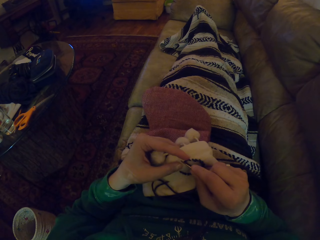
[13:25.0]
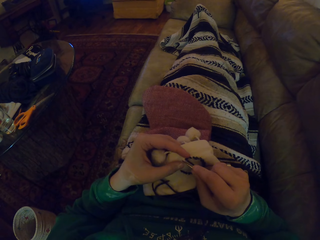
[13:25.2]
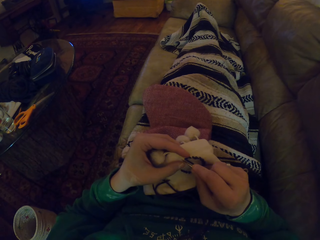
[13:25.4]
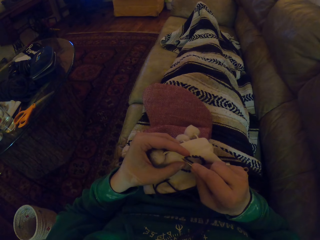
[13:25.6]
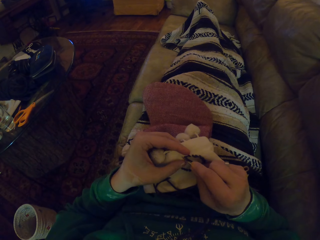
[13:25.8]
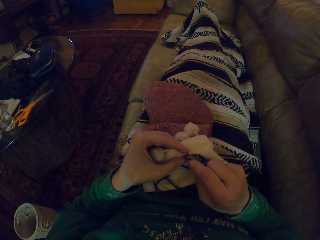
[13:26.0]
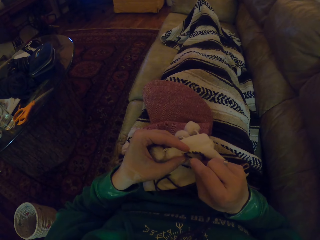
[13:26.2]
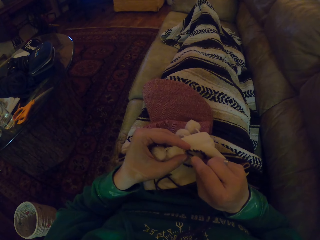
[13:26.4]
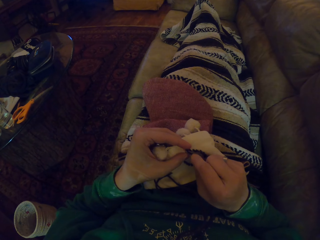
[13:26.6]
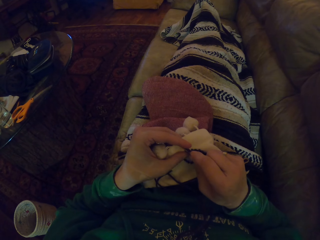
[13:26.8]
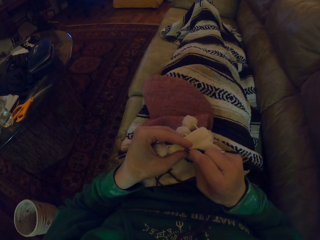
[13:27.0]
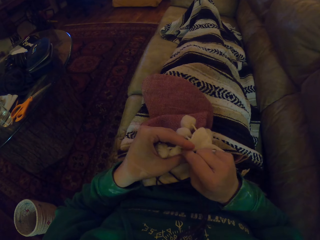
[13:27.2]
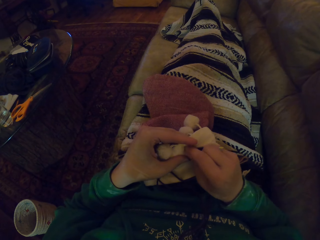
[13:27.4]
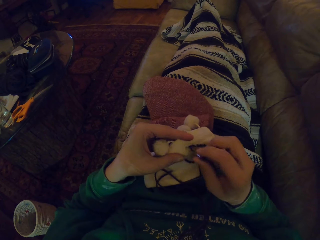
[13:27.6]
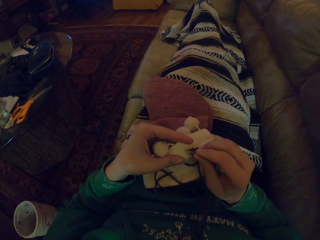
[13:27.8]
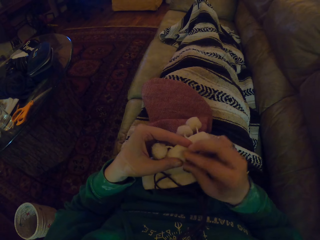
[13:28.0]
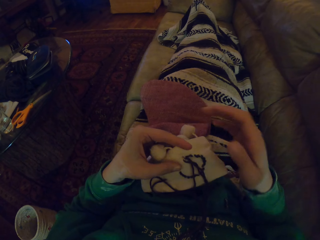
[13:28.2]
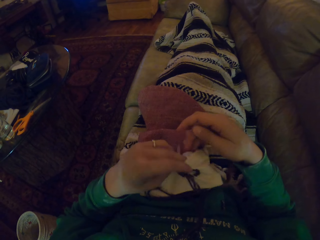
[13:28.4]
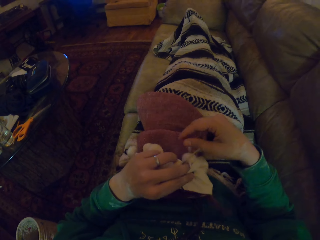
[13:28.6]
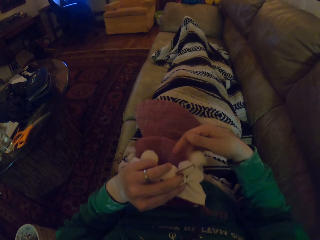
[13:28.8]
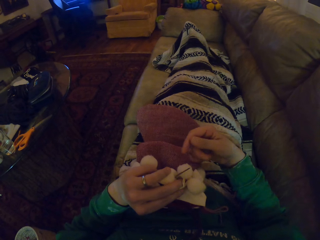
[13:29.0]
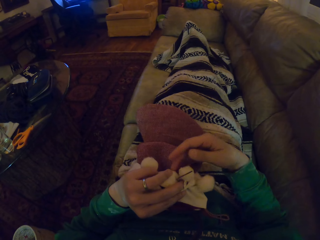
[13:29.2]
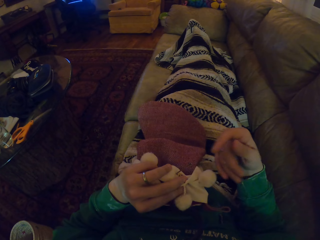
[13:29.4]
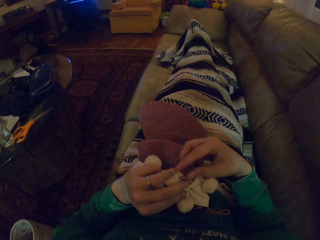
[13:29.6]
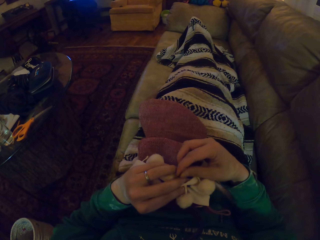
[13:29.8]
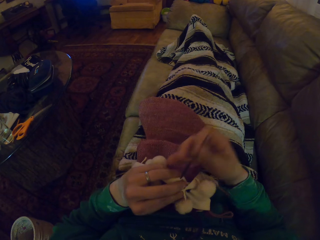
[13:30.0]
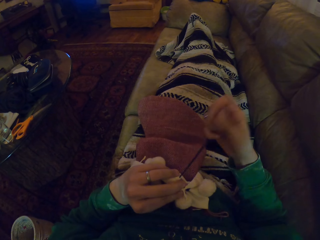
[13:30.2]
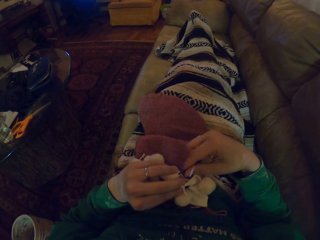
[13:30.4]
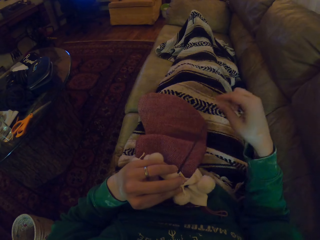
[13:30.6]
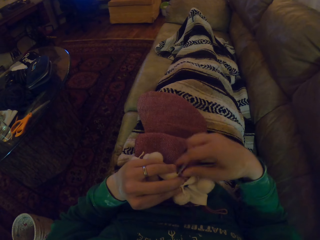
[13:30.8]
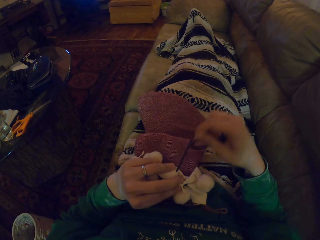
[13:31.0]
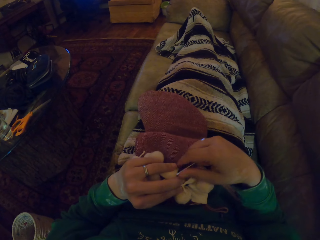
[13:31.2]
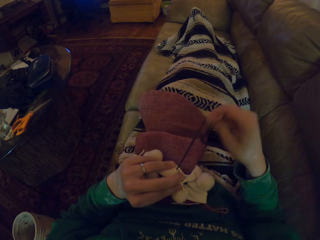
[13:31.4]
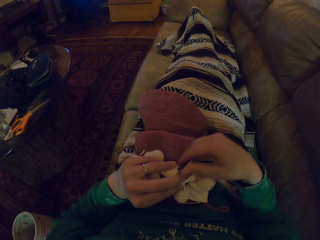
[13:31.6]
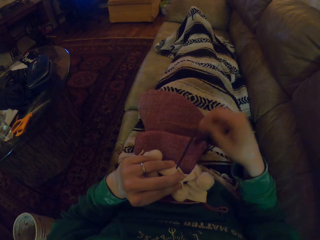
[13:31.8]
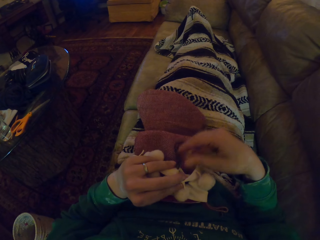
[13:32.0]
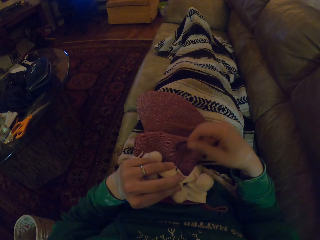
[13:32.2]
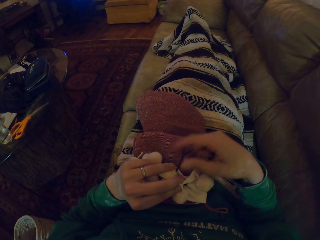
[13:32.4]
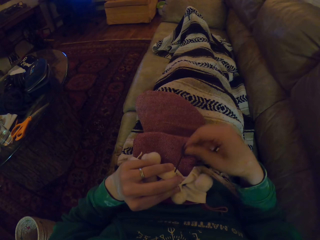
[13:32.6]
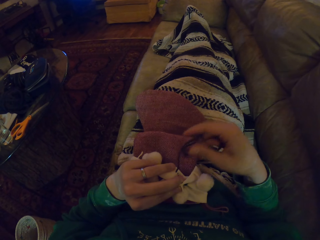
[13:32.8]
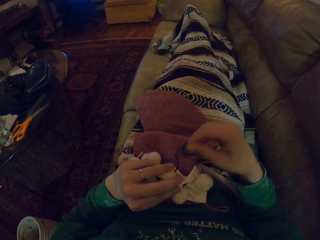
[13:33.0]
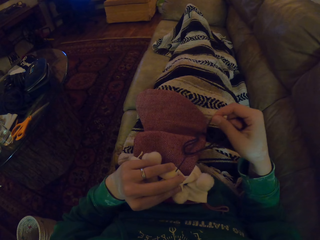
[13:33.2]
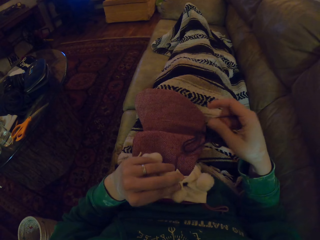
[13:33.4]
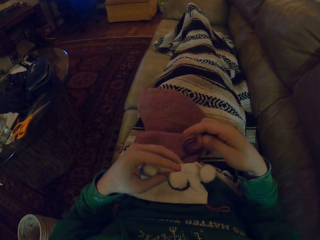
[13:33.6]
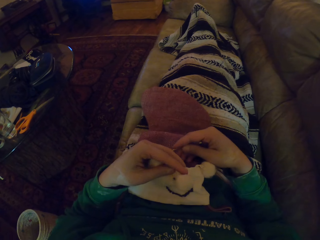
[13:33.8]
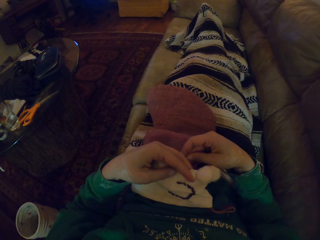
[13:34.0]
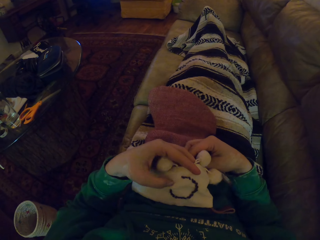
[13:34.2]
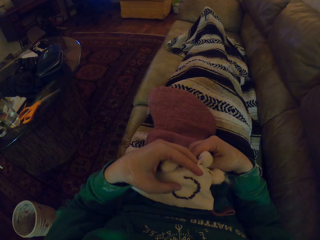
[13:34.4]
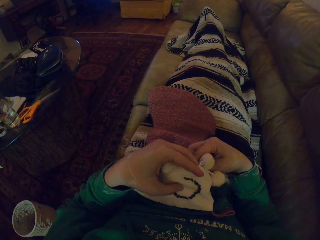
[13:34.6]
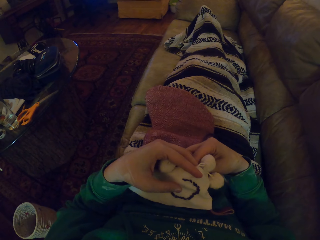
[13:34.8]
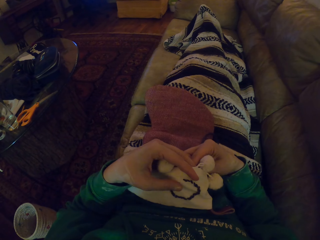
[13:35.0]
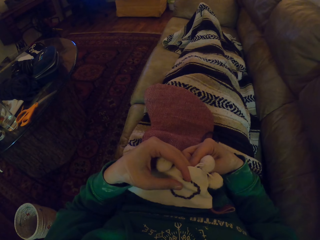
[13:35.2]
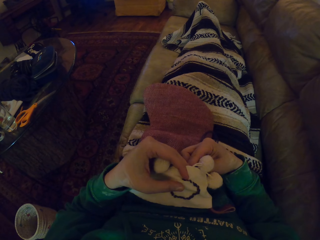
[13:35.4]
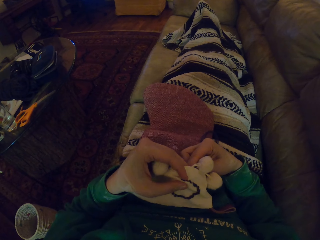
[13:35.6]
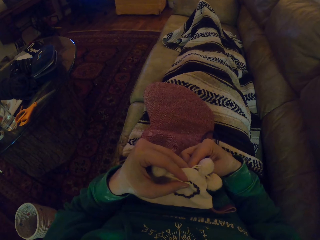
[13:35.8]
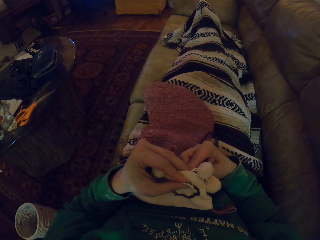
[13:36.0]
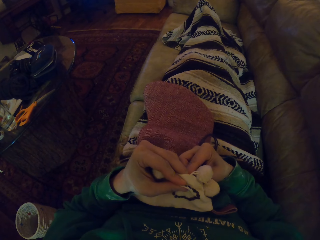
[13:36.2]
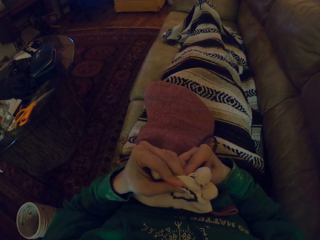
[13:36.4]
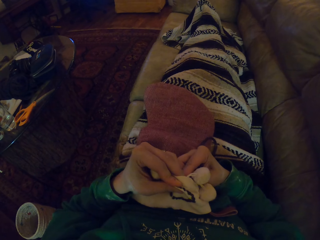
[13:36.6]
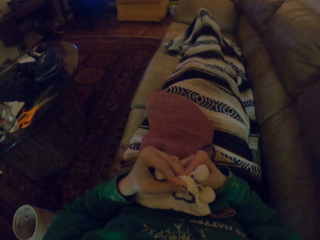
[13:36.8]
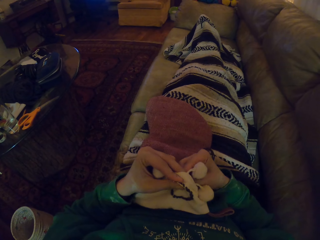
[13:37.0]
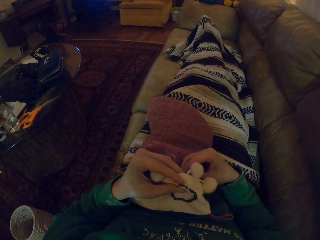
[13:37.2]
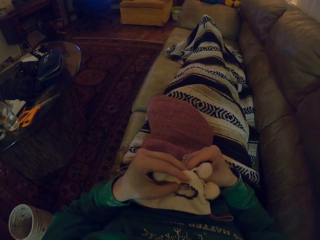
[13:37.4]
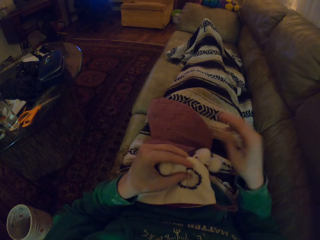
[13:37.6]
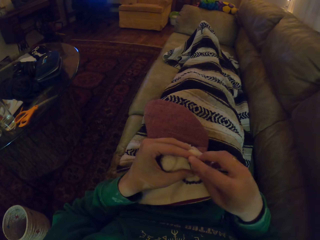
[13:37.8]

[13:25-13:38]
The camera wearer knits the woolen hat. They pull the yarn. They knit the woolen hat.

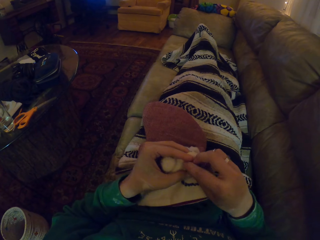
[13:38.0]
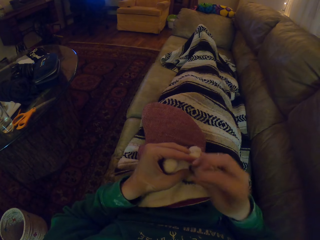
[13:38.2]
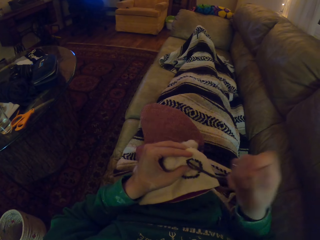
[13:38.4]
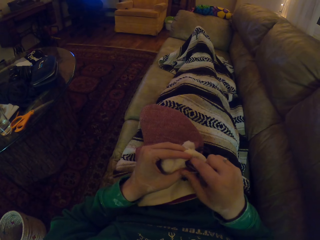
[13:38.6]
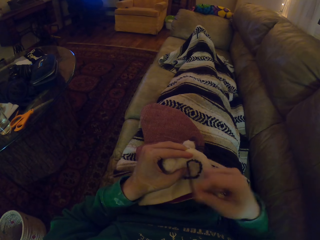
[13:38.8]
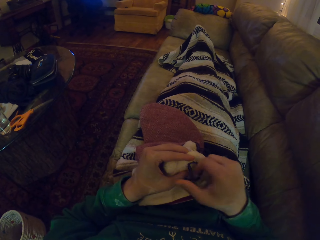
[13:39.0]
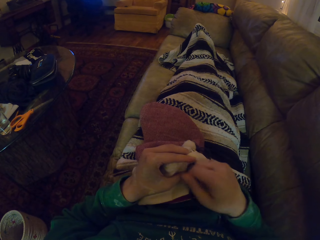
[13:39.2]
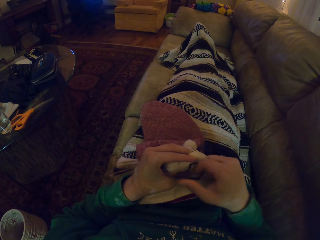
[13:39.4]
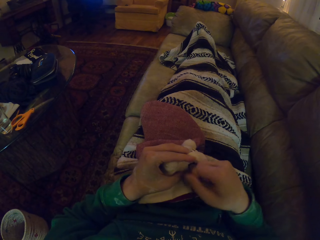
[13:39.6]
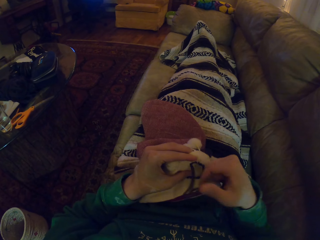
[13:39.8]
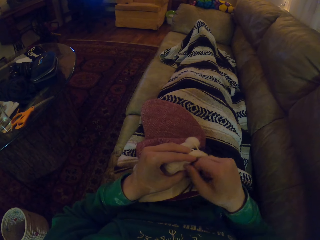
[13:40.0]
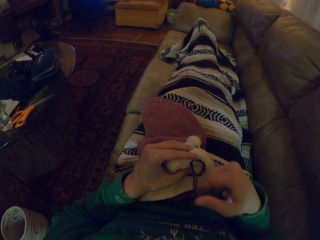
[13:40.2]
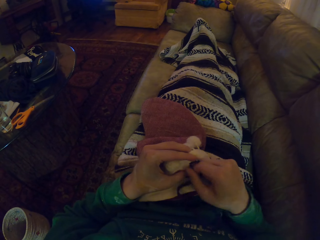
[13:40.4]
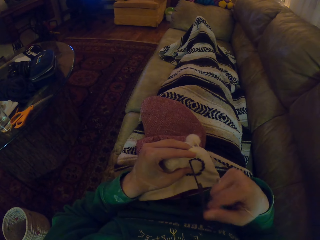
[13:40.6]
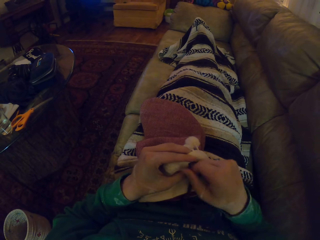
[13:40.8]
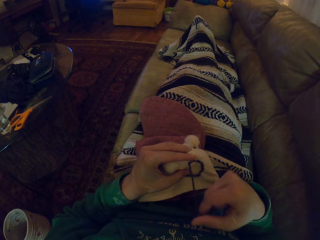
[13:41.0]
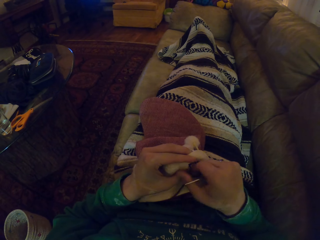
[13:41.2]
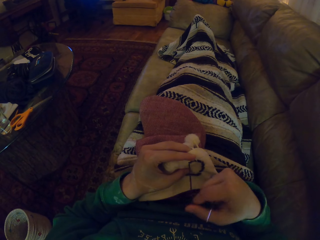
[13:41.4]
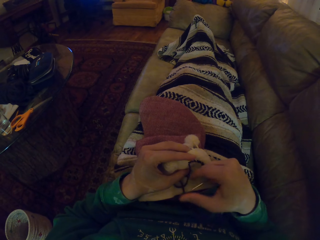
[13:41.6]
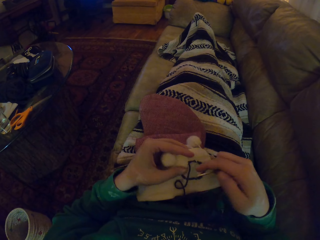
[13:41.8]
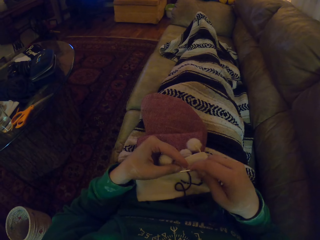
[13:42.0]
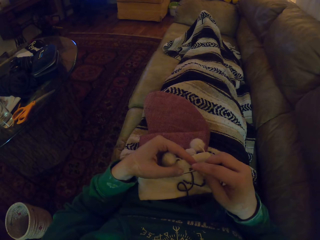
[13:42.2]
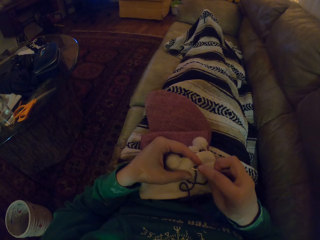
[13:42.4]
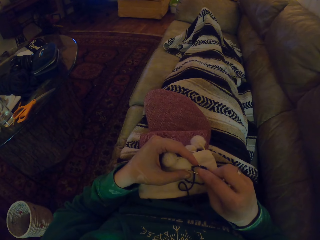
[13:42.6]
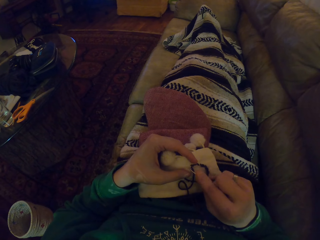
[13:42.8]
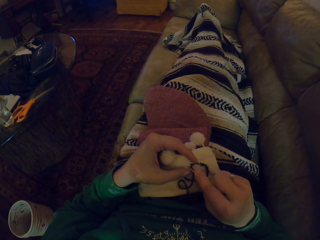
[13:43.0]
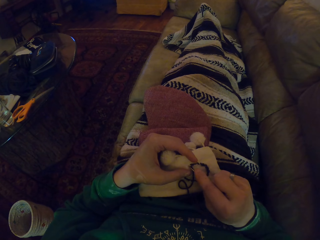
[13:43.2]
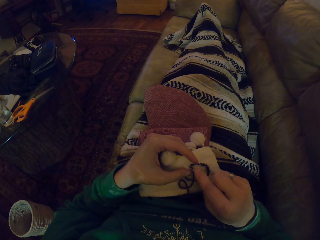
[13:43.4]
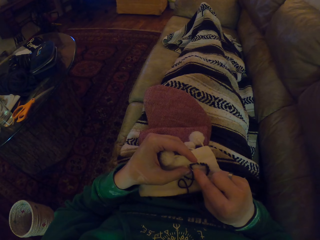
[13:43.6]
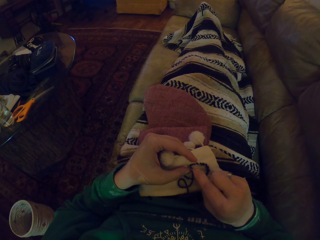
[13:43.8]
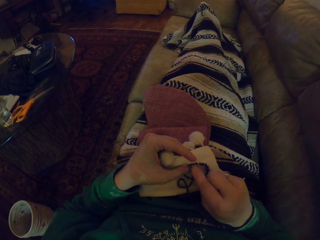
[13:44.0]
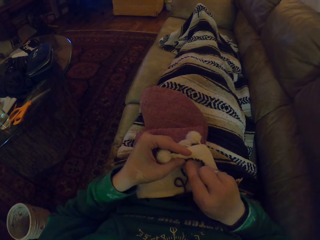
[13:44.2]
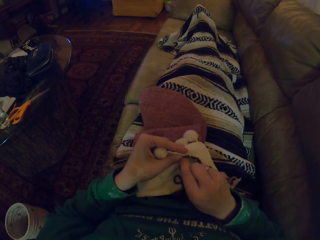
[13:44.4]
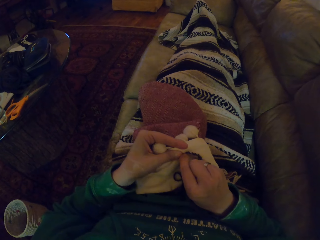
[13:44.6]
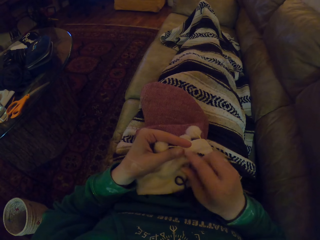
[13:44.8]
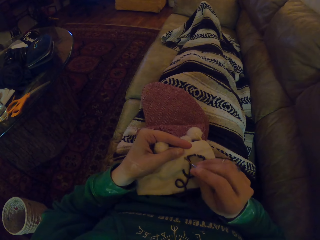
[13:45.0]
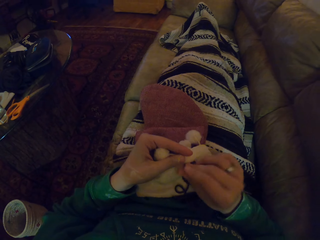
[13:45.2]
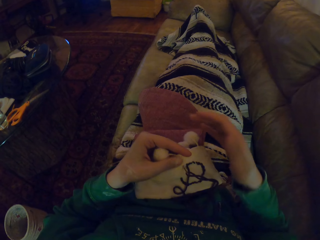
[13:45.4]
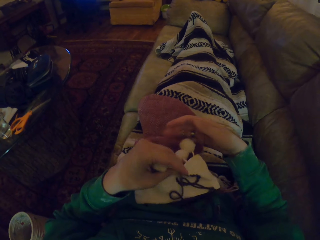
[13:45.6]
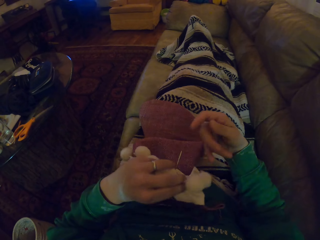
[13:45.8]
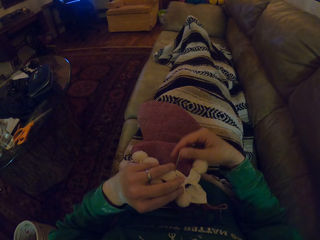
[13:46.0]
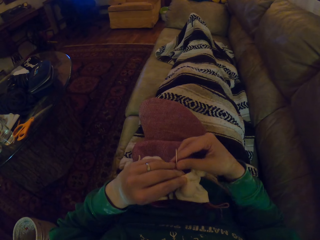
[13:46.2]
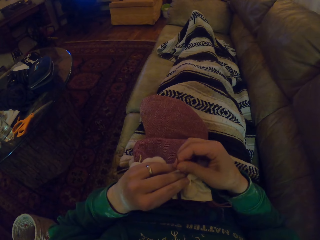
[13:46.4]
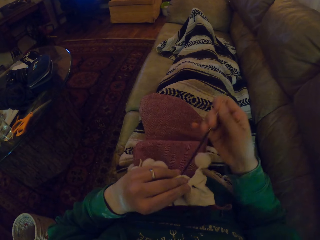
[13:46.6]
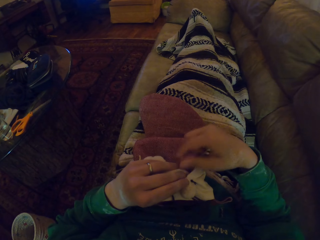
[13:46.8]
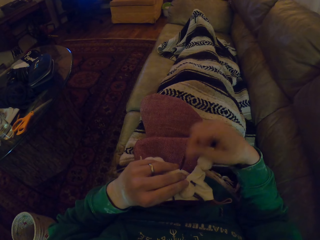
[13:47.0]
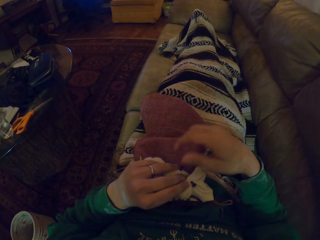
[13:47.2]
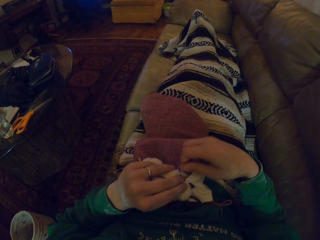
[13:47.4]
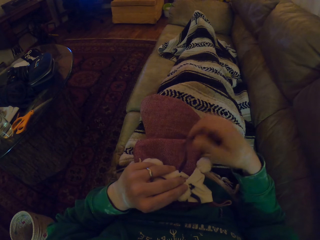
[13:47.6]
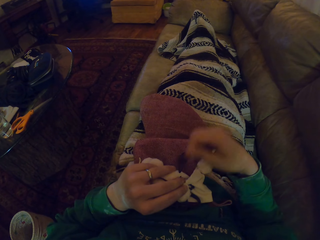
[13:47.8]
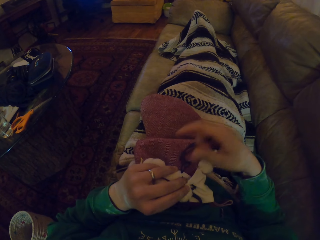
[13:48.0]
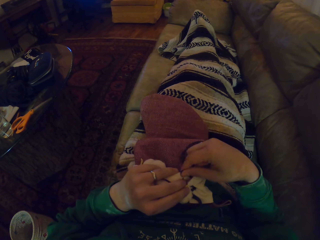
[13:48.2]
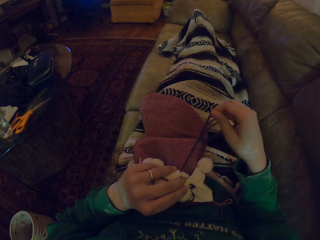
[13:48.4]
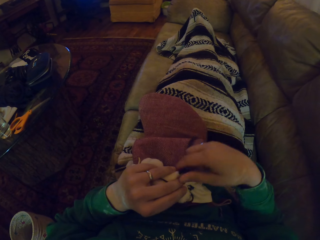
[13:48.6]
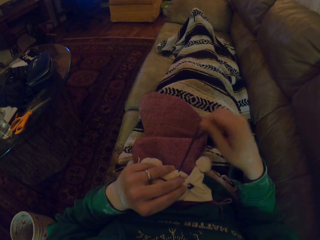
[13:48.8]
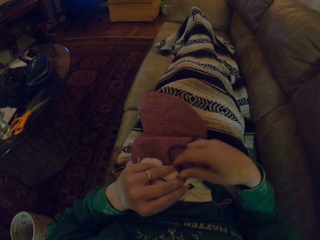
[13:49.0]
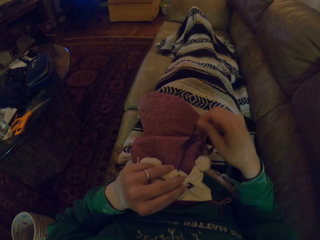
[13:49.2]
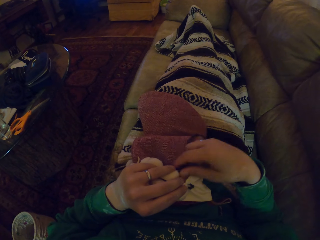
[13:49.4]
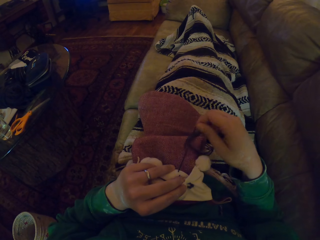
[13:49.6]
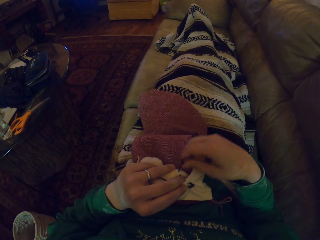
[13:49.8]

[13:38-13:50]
The camera wearer pulls a yarn. They knit the woolen hat. They pull the yarn.
